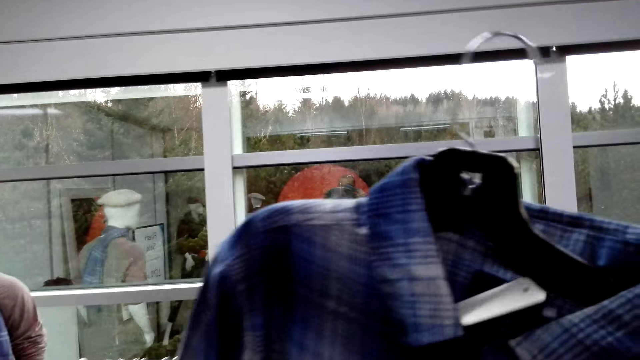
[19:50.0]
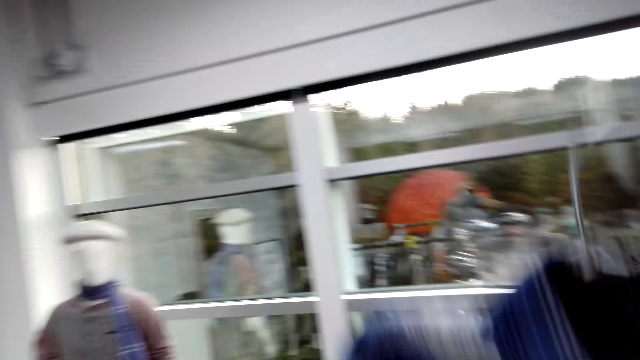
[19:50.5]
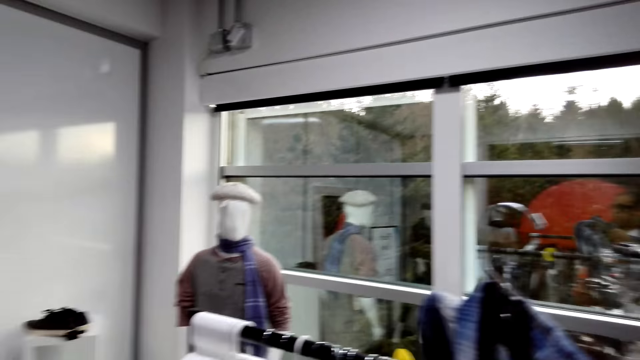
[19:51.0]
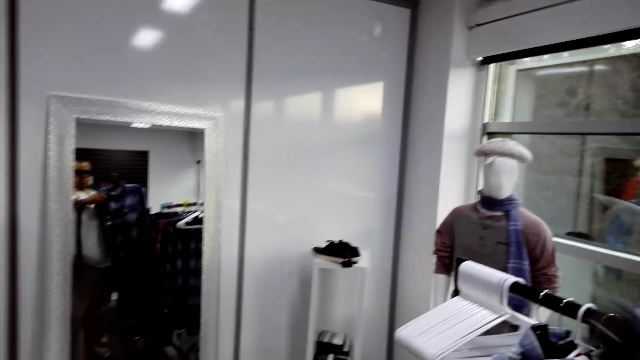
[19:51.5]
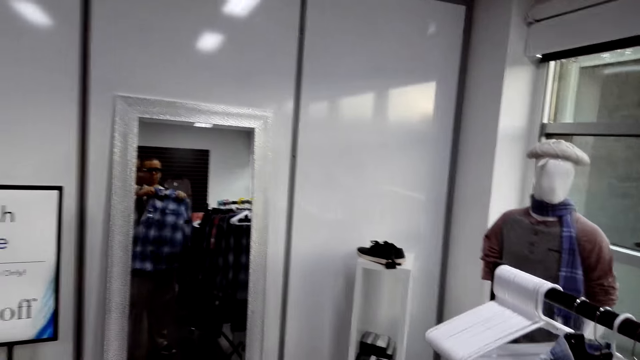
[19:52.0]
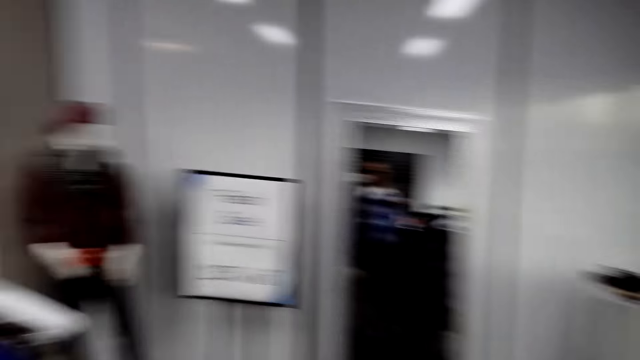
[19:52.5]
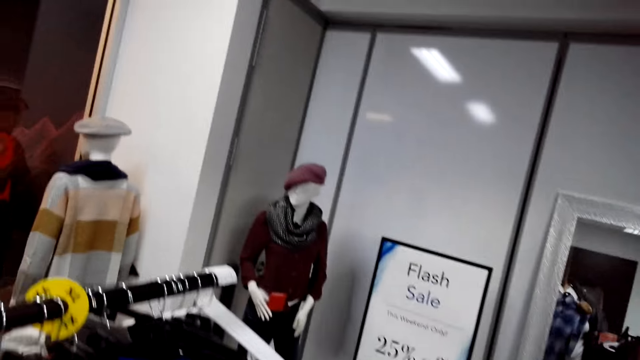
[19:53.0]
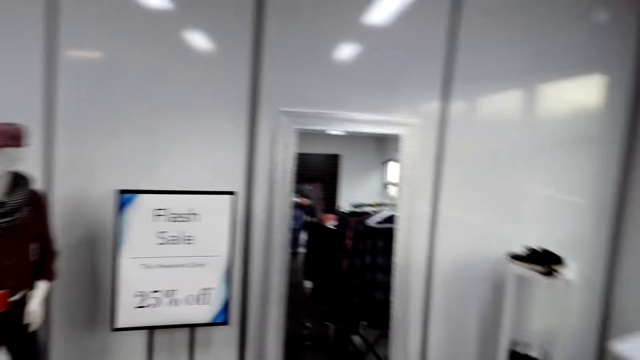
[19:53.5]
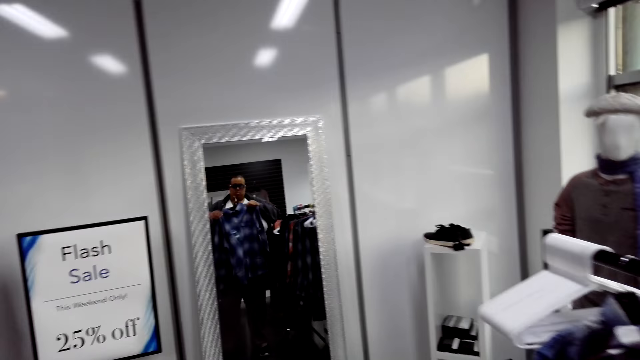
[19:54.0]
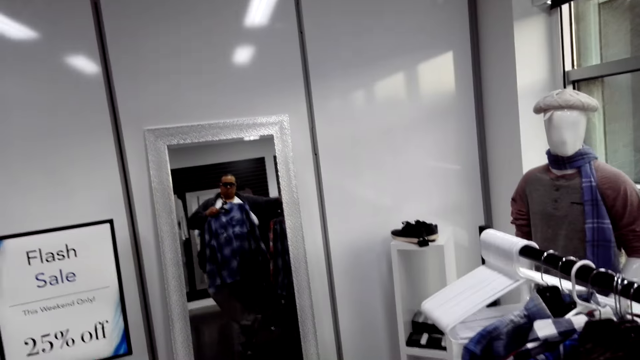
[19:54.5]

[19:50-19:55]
The camera wearer lifts a checked shirt. He checks the flannel shirt. He turns around with the checked shirt. He looks at himself on the mirror. He holds the checked shirt.

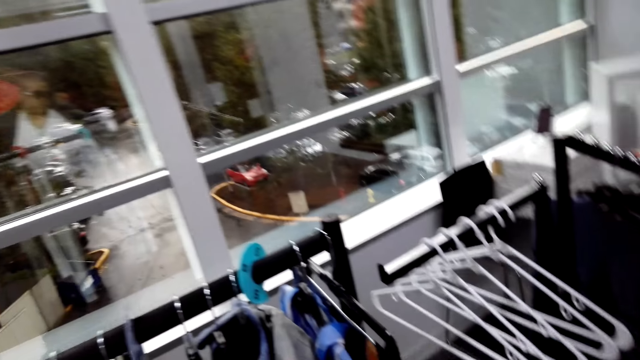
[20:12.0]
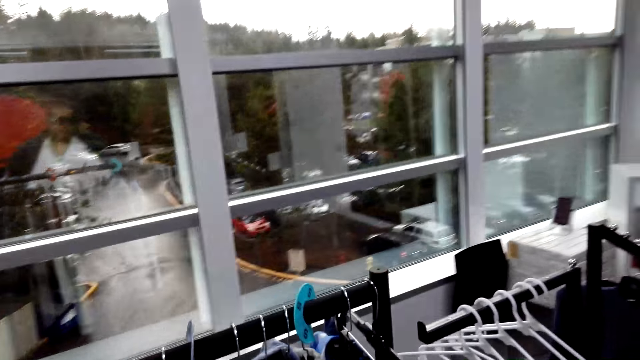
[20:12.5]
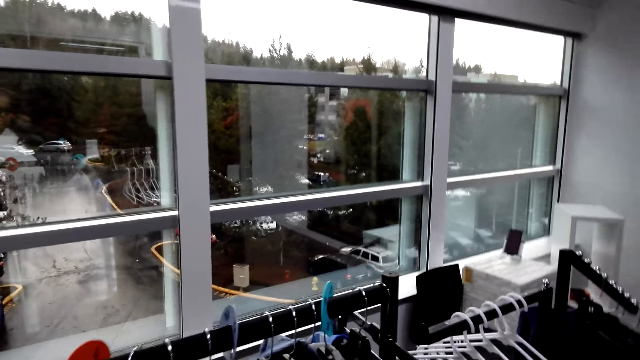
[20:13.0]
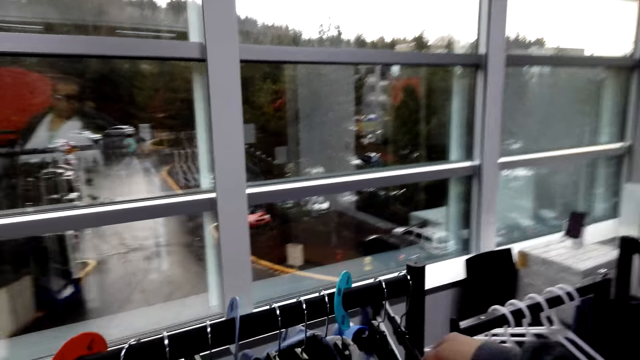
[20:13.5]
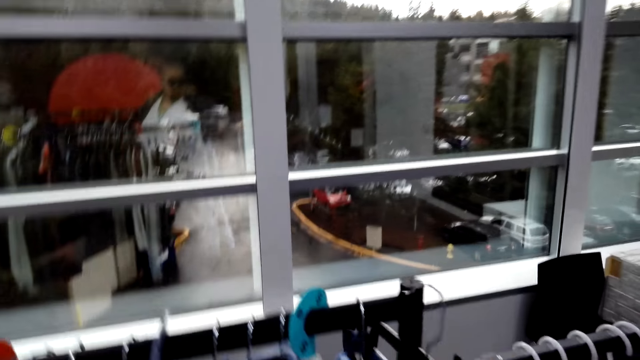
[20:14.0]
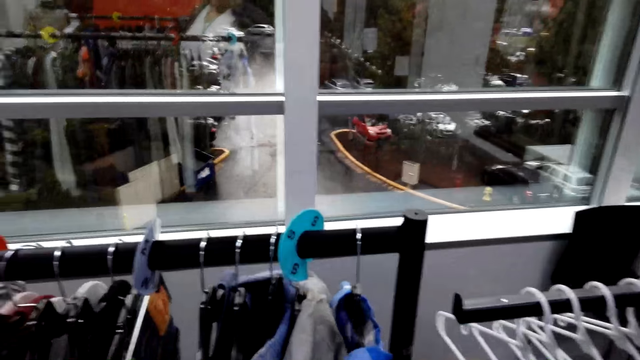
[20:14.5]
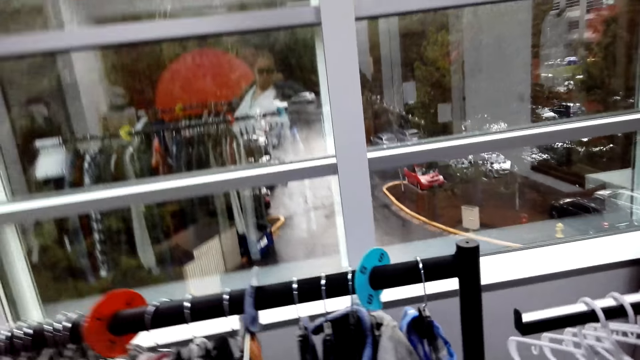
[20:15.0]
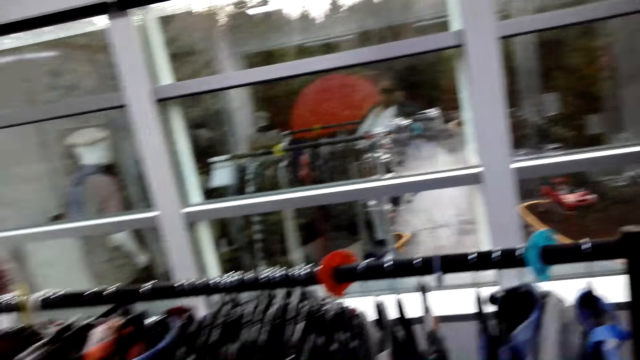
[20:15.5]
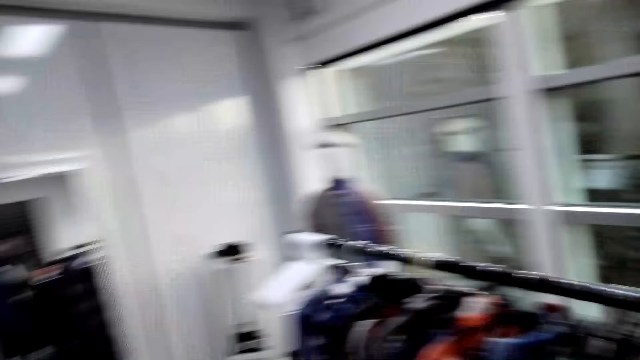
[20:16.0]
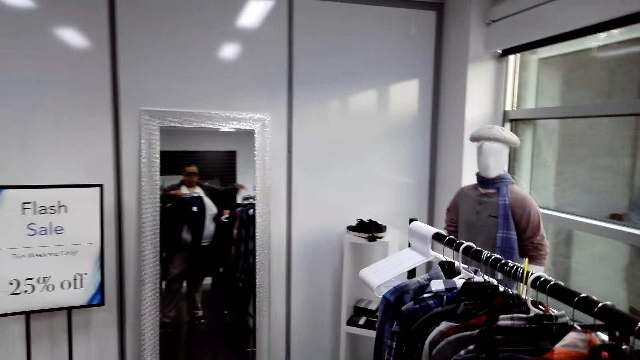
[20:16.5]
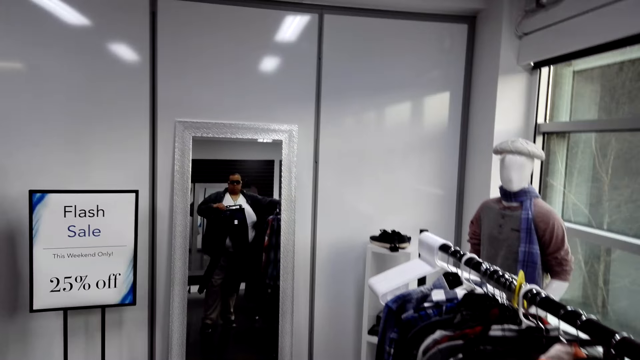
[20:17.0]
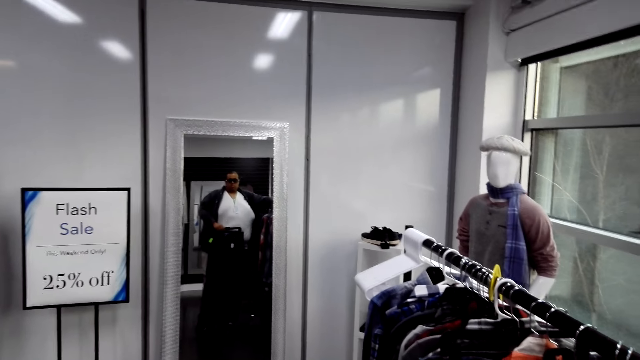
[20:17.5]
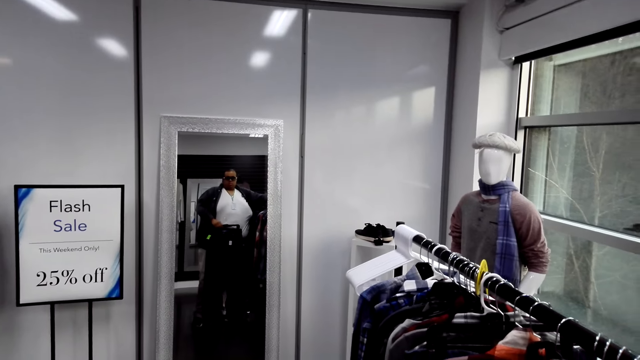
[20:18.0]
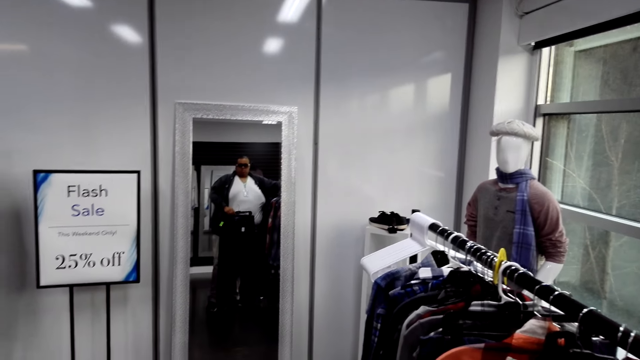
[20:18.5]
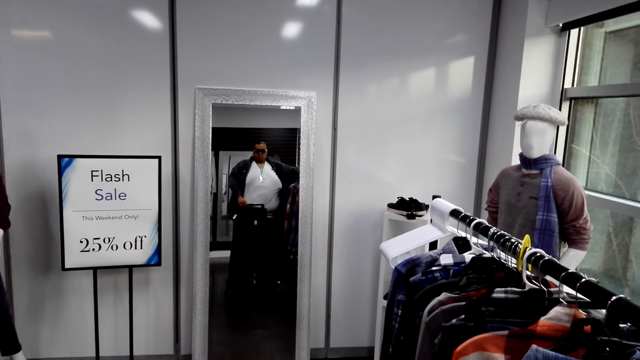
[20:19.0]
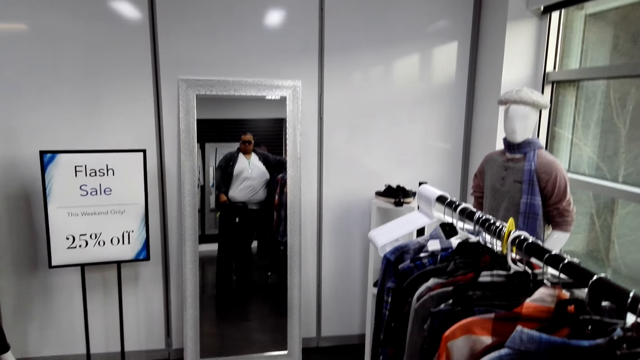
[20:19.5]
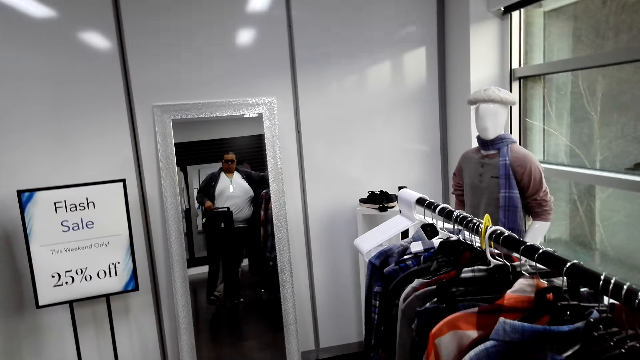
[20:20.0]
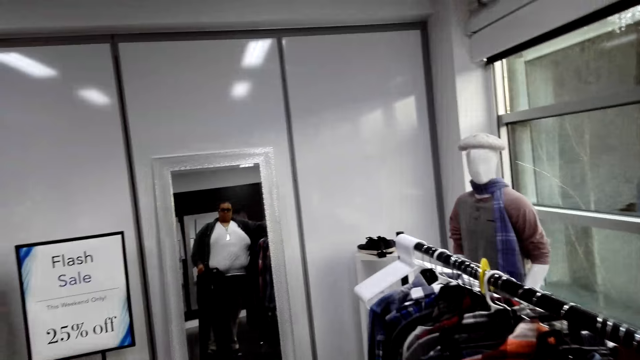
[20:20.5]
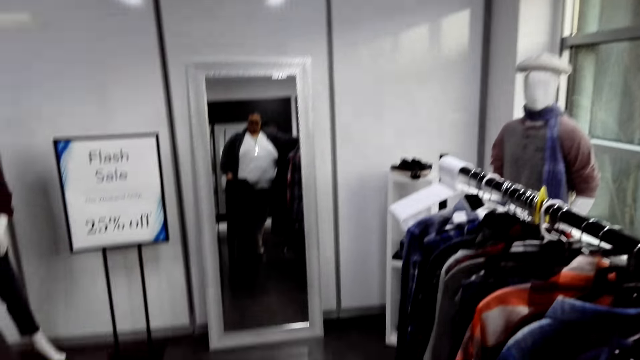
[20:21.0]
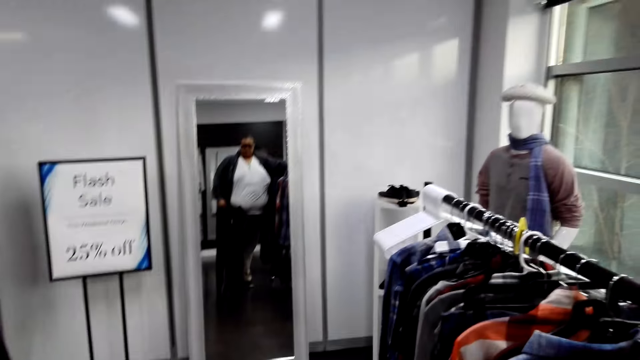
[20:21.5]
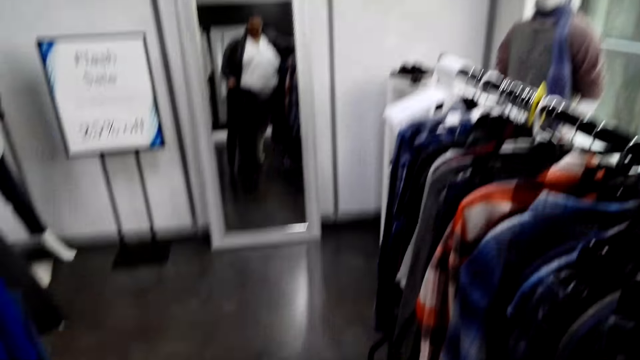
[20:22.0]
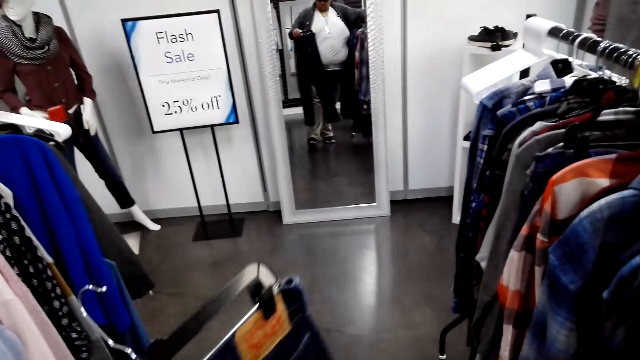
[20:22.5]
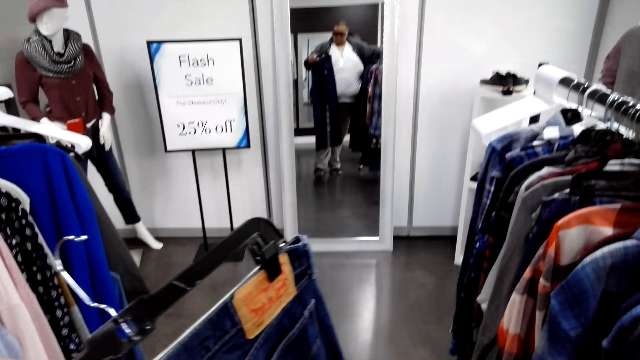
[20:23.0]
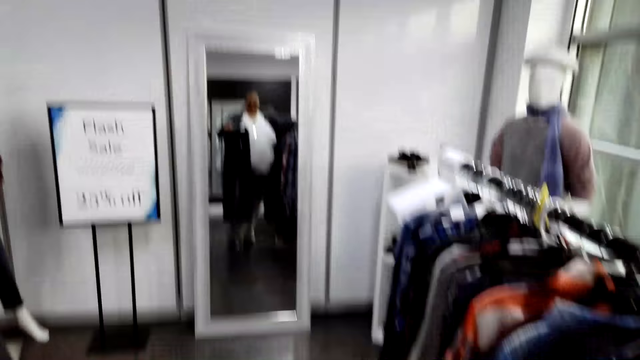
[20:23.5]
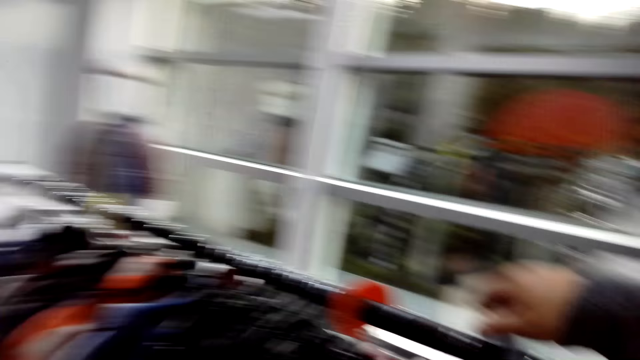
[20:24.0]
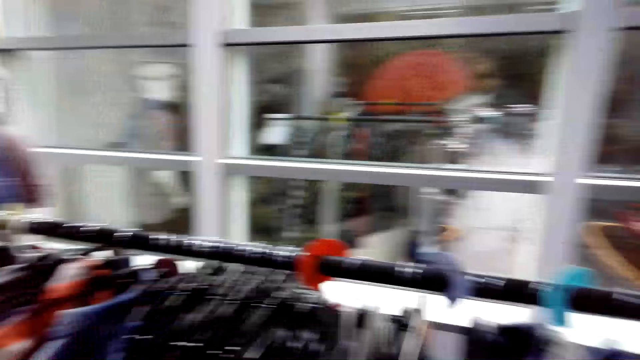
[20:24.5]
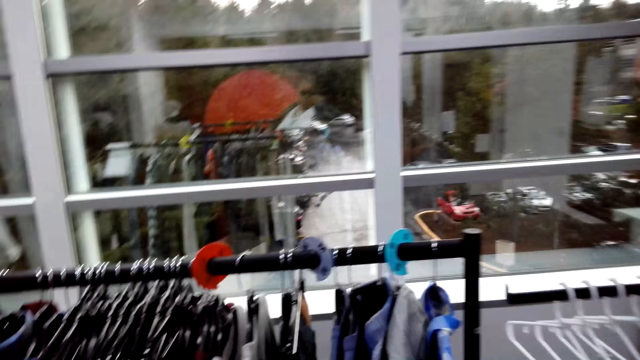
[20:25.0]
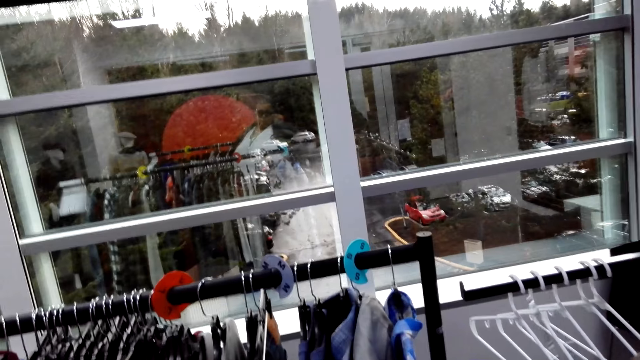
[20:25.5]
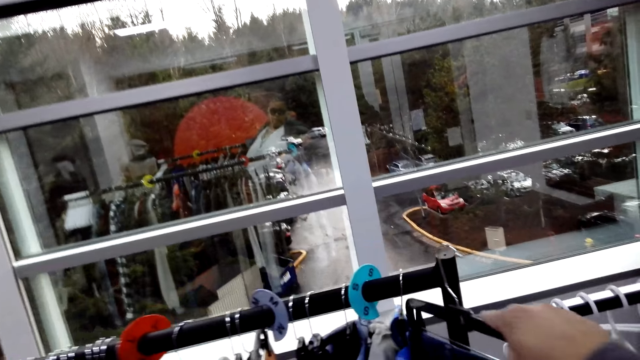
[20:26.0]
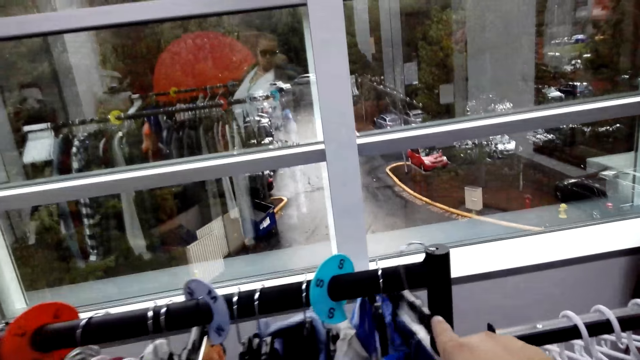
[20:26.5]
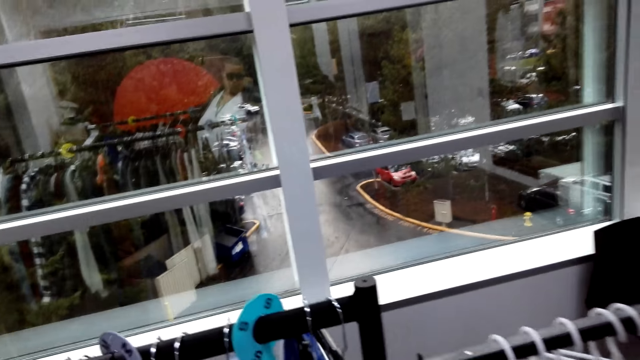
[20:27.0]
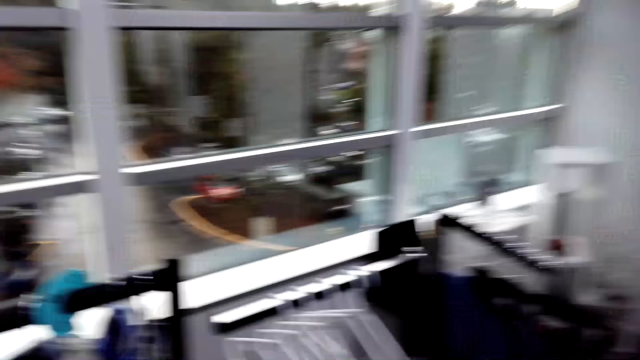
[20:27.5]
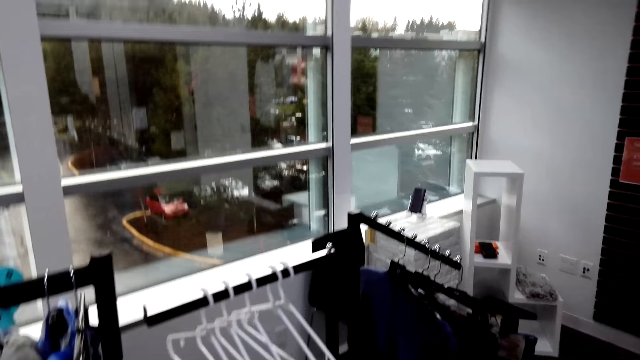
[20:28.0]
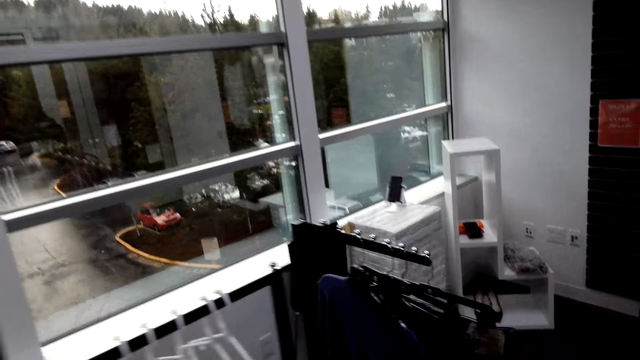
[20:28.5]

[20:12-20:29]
The camera wearer unhangs the pants from the clothes rack. He looks at himself on the mirror and holds the pants. He looks in the mirror and talks. He holds the pants again. He turns around. He hangs the pants on the hanger stand. He gazes at the pants on the hanger stand.
